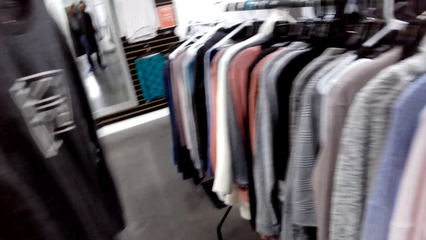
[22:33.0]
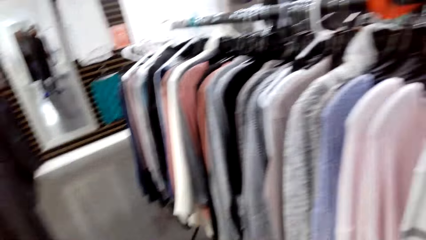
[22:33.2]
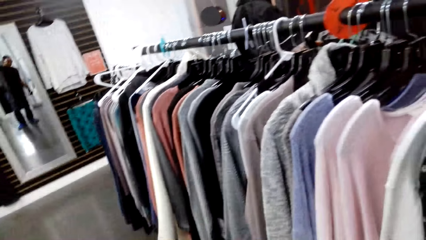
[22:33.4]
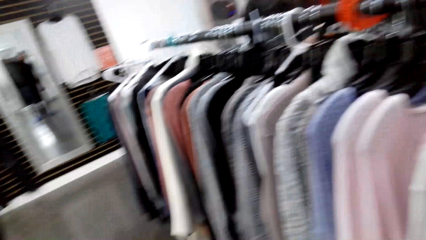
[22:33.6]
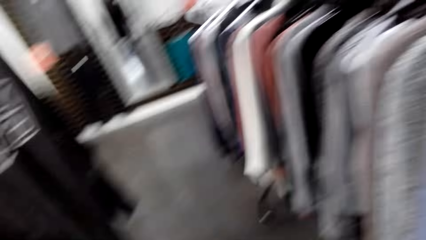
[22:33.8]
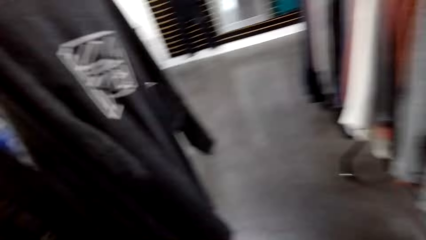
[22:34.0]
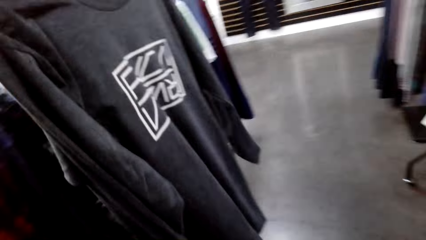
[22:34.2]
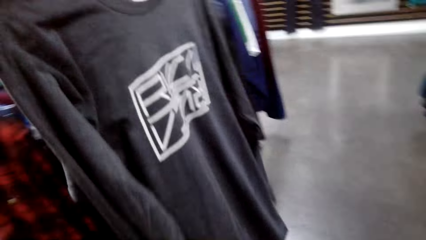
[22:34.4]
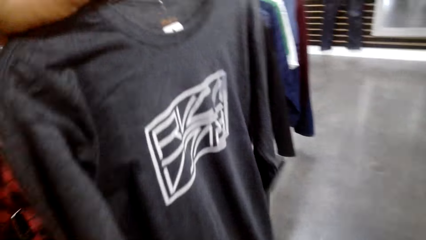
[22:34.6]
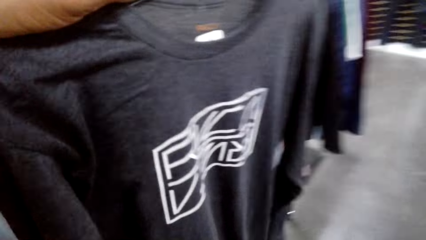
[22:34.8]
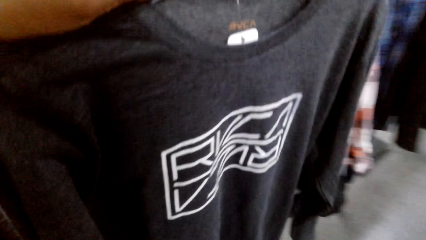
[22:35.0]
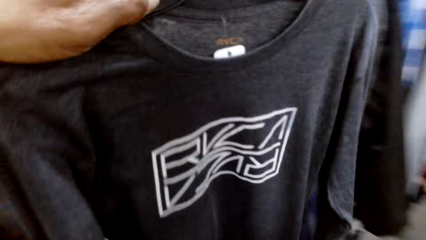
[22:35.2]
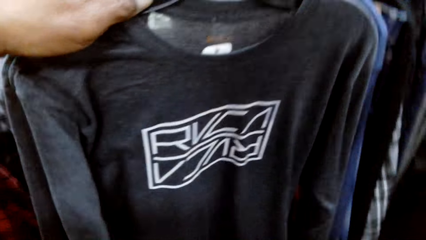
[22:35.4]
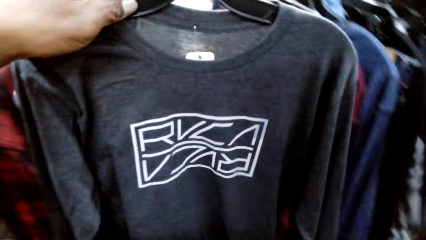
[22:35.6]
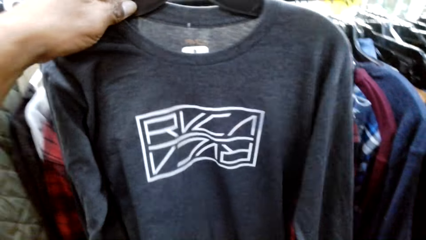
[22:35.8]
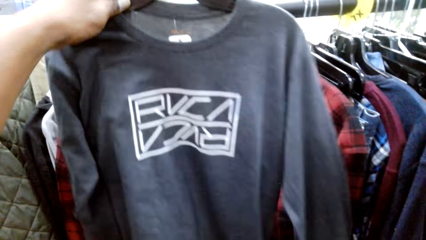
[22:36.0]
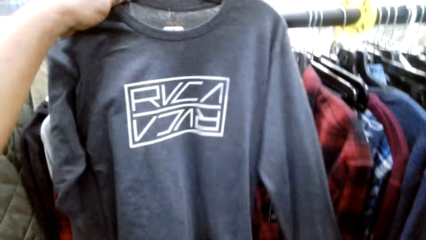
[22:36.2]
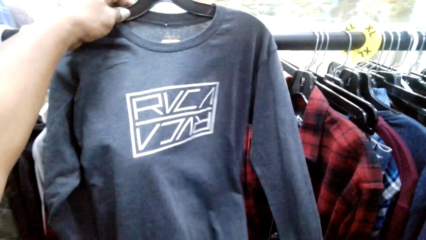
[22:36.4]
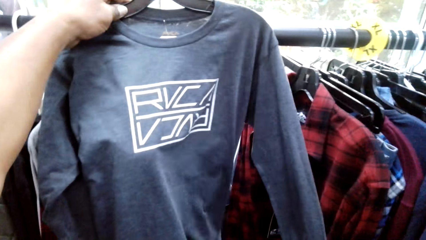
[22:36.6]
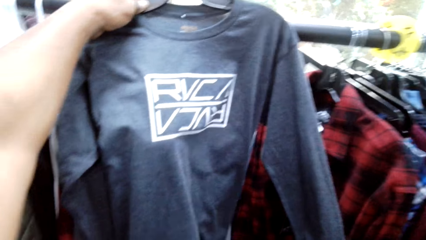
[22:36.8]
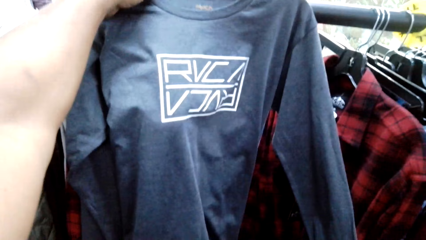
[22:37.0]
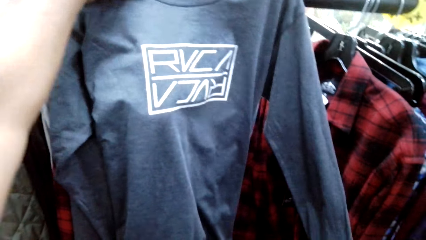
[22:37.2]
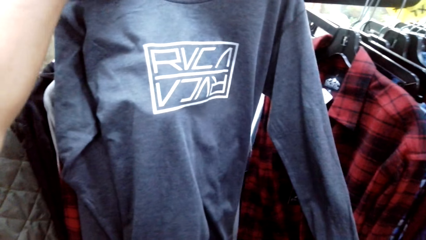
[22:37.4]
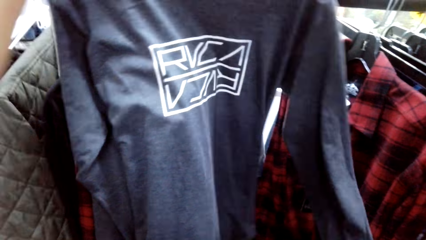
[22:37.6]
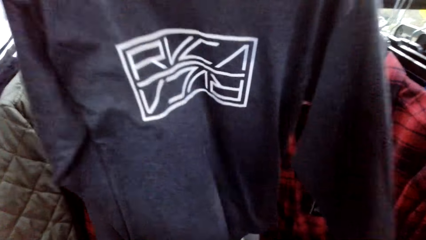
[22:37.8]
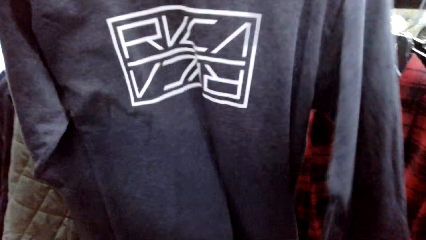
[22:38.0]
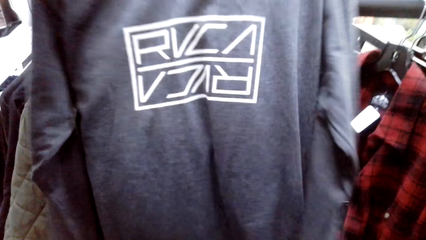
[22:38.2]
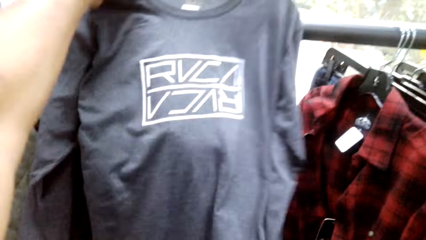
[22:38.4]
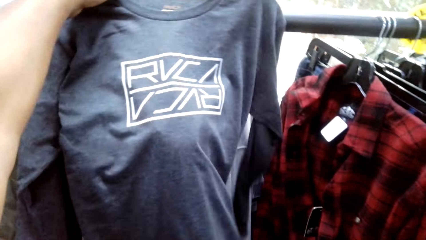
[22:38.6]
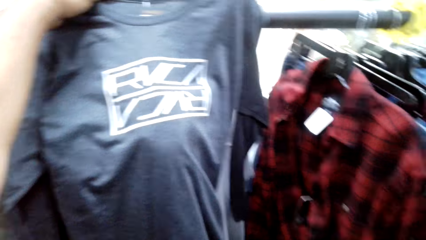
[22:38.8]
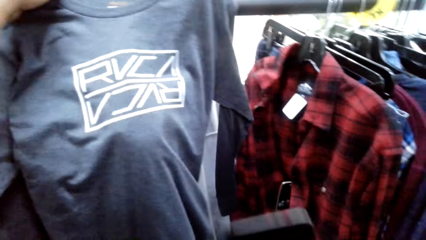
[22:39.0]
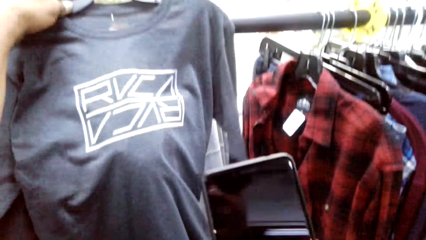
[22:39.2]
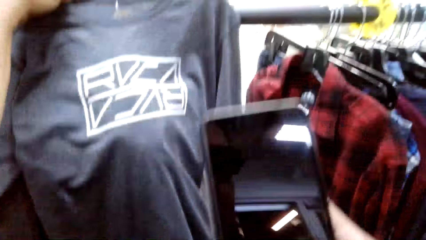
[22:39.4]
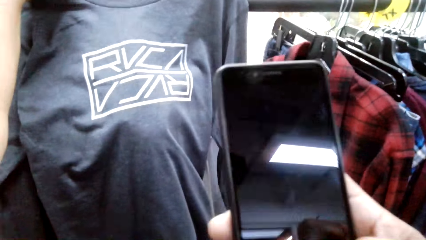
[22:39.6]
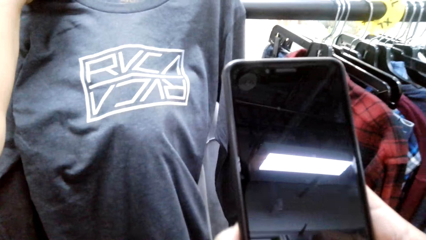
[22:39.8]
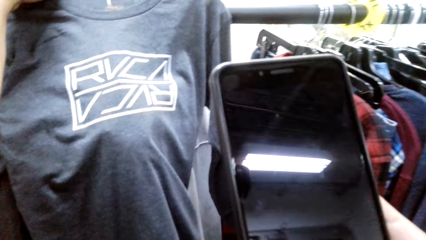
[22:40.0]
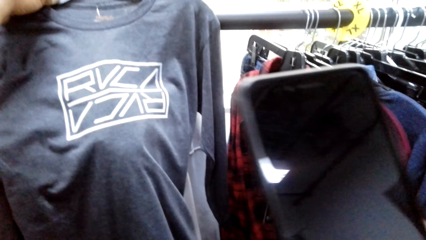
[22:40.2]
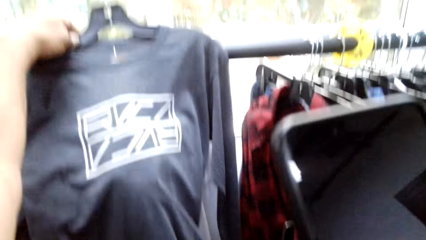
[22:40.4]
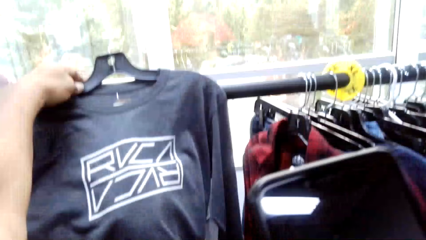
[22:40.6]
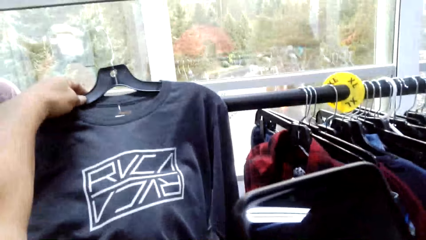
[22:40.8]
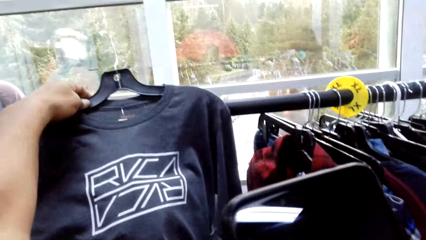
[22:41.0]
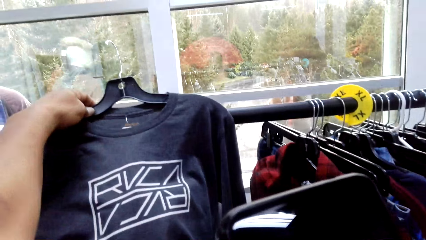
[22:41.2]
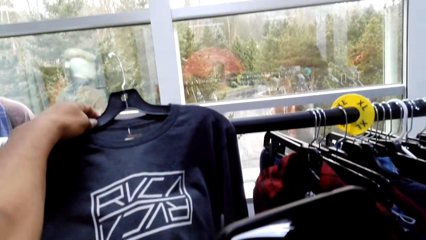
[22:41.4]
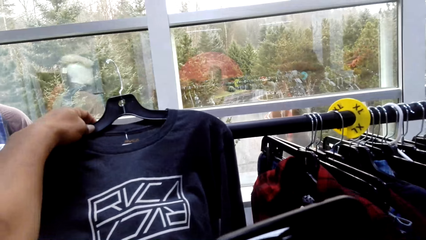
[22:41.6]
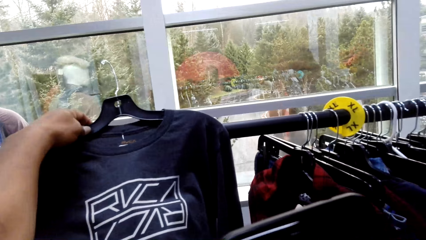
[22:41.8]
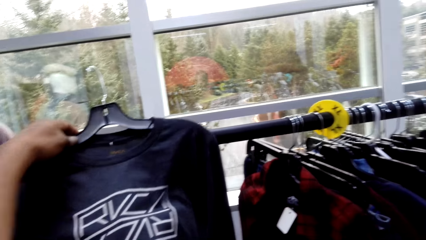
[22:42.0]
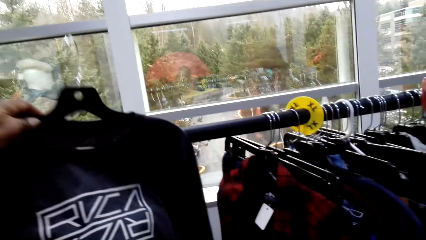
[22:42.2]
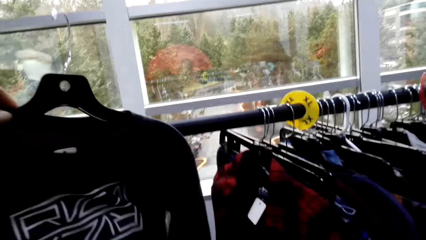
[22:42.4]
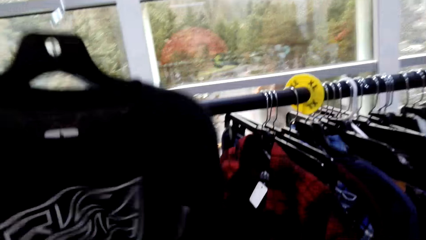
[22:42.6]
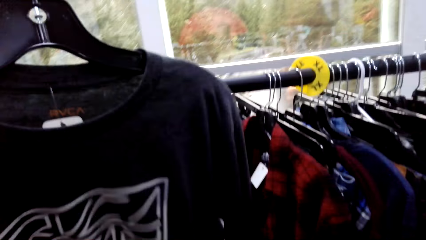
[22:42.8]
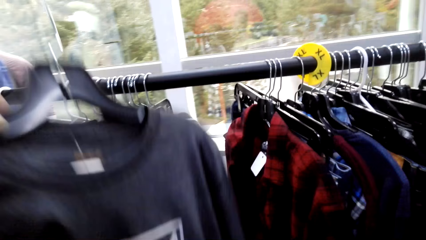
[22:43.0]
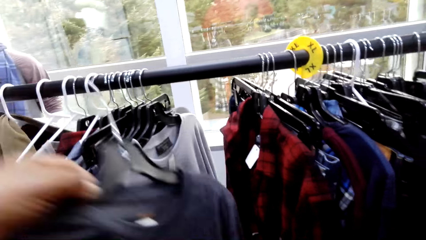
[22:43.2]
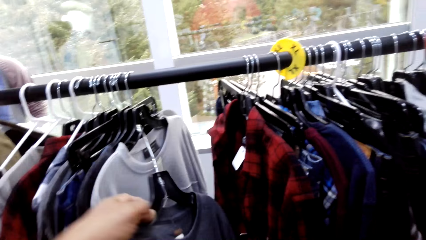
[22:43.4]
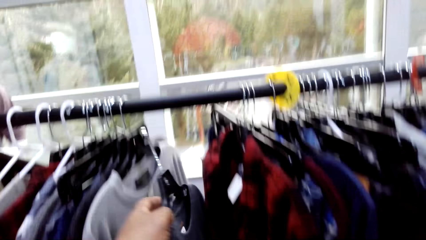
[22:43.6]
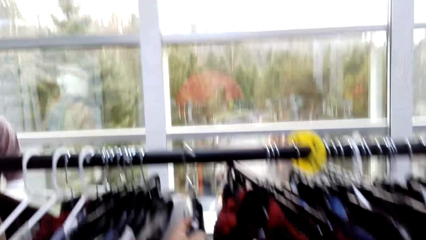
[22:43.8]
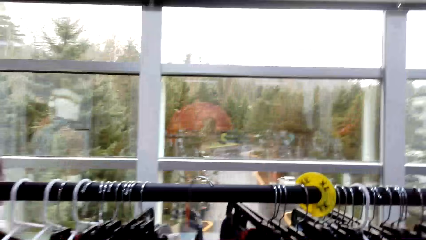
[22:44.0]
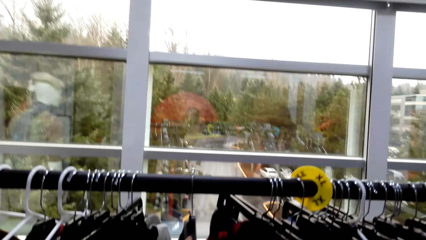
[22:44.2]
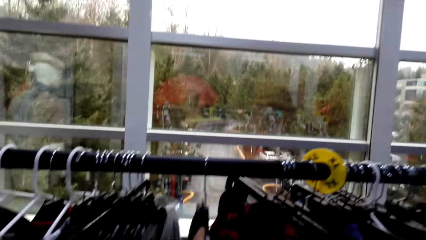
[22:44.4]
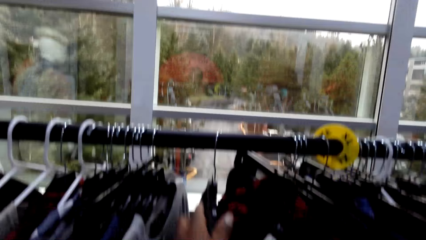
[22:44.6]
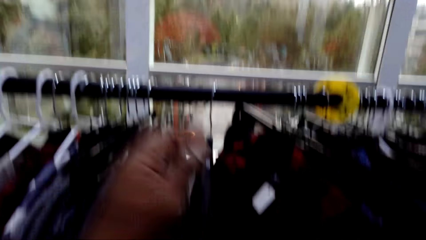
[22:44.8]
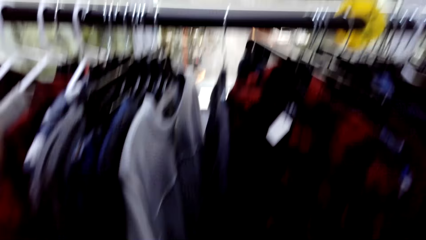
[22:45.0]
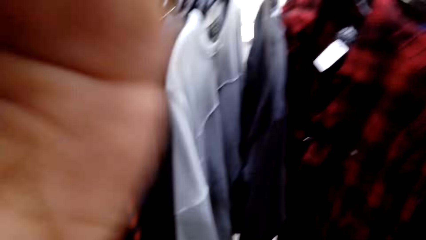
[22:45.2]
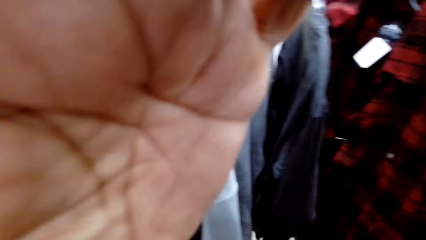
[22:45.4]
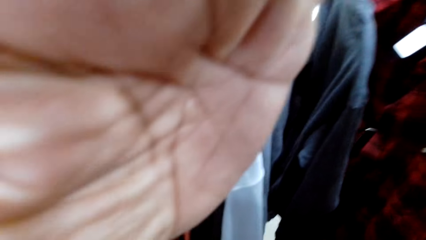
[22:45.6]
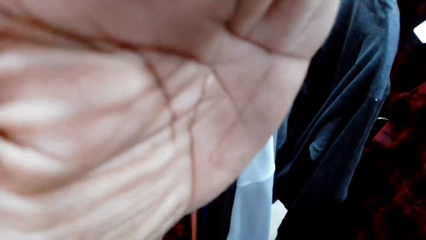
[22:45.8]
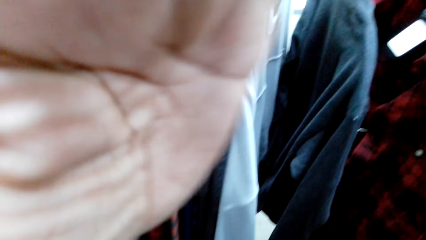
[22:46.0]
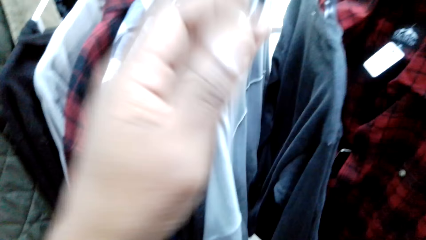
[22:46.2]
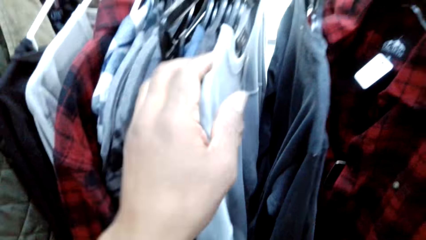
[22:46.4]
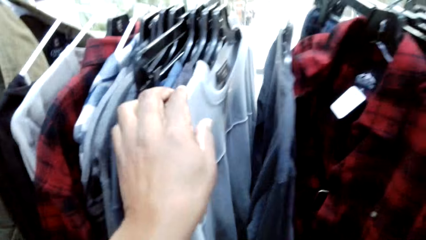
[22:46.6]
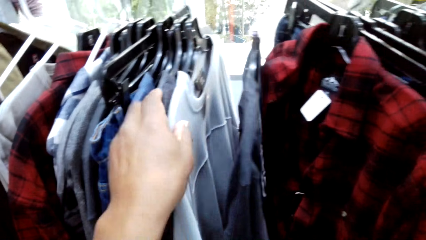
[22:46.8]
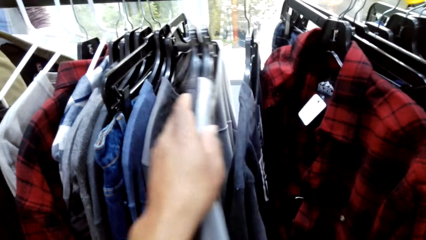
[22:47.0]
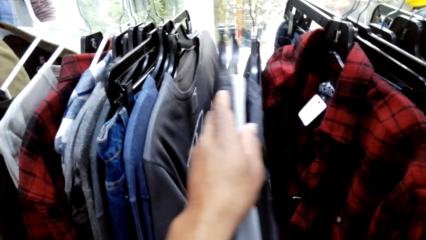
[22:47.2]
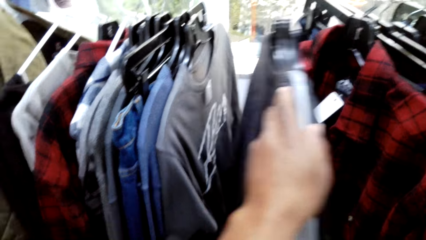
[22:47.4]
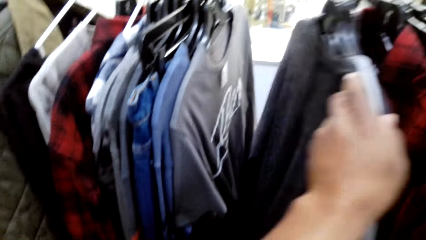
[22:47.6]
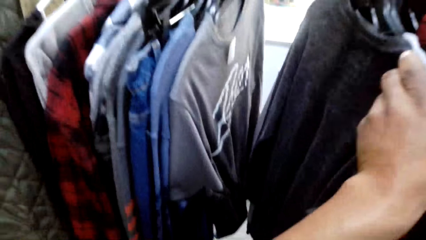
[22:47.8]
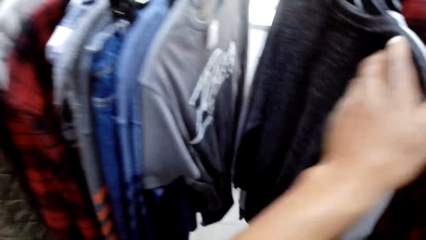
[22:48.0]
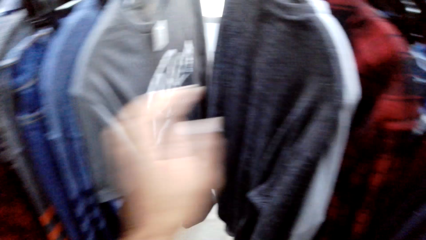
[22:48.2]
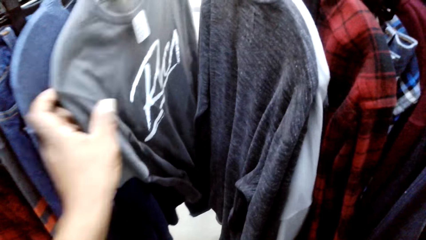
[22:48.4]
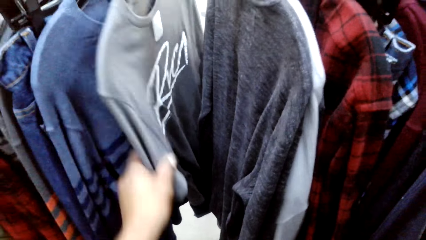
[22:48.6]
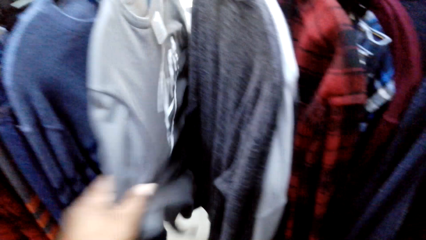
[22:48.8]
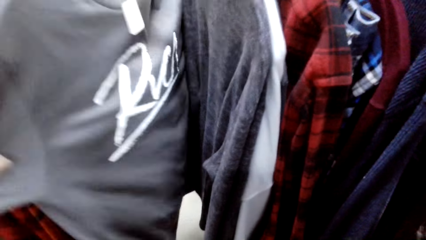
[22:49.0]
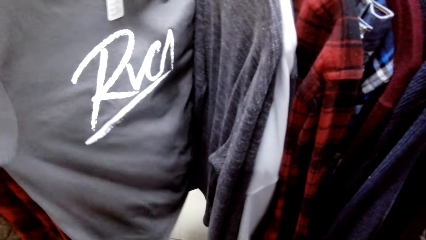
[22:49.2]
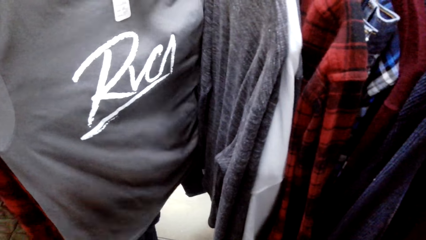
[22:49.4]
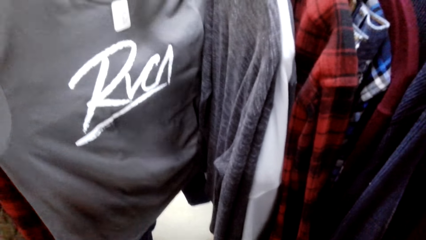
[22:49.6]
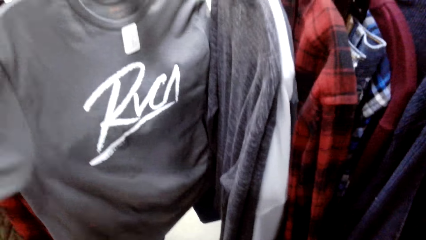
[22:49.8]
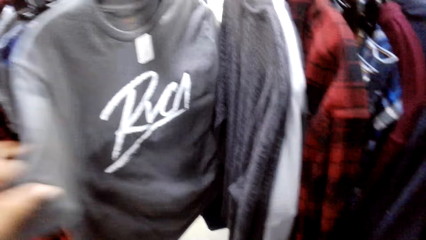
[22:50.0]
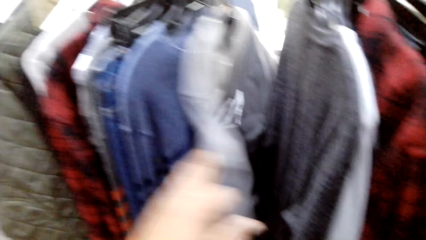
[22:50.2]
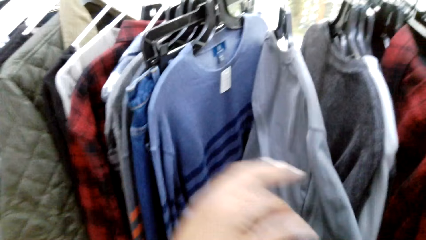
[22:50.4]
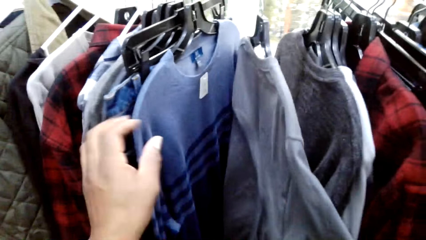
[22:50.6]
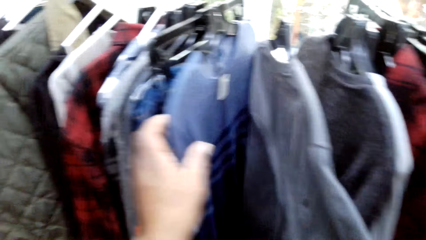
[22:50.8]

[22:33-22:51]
The camera wearer stares round at the top or t-shirt in his hand. He puts the t-shirt on other clothes. He operates his phone. He takes a picture. He hooks the top back on the stand. He adjusts the camera. He moves clothes on the clothing rack. He inspects the t-shirt.
